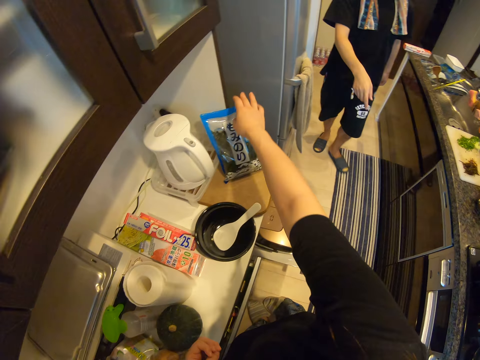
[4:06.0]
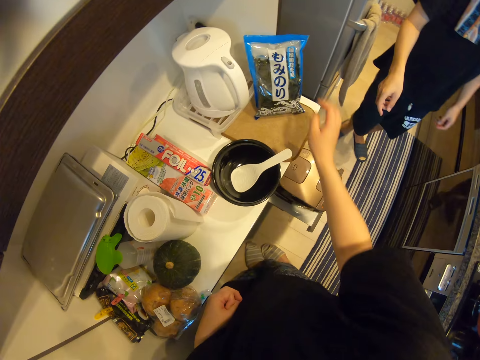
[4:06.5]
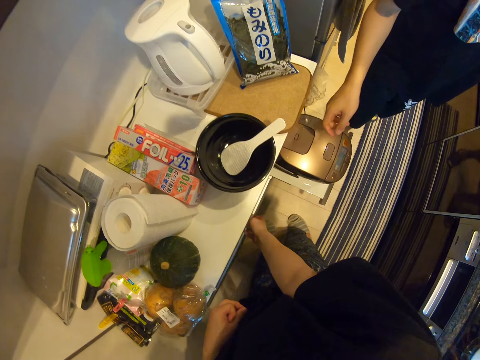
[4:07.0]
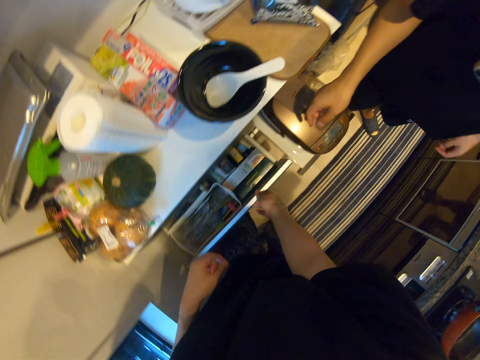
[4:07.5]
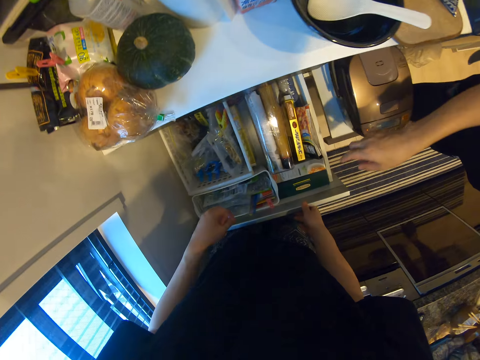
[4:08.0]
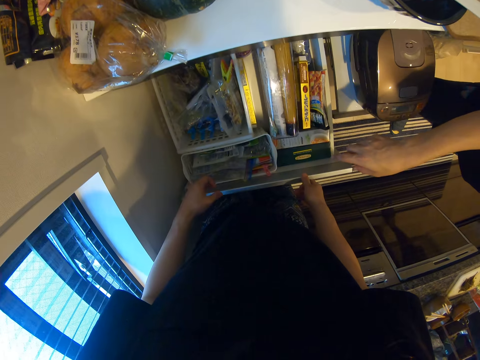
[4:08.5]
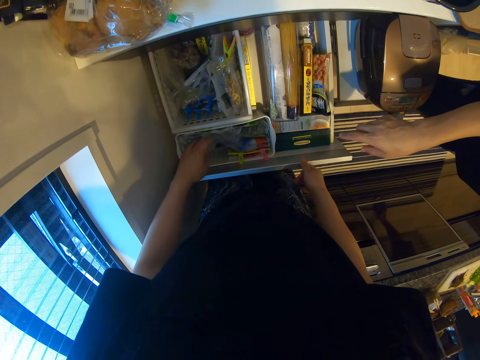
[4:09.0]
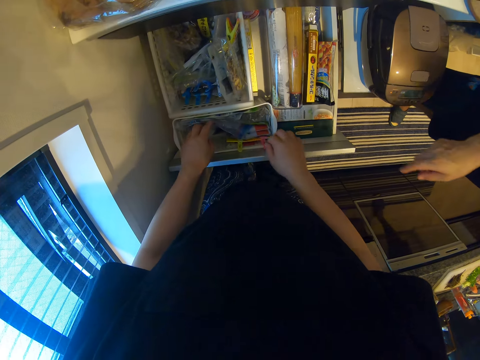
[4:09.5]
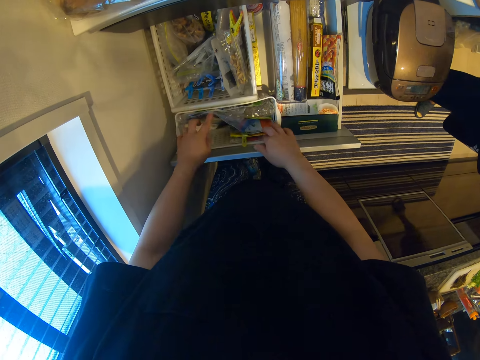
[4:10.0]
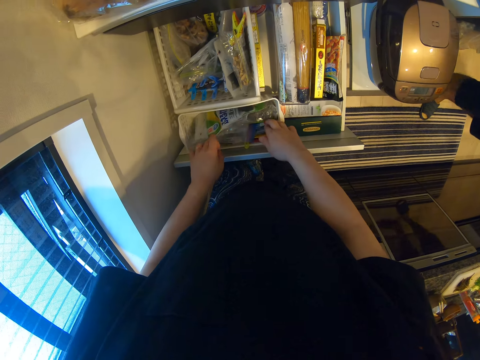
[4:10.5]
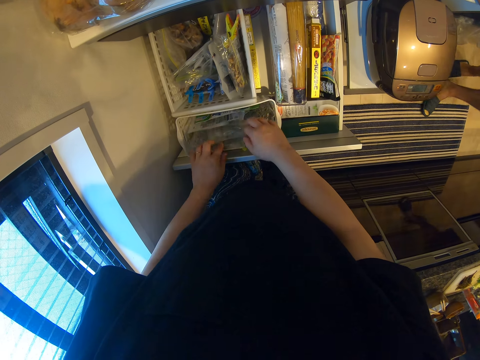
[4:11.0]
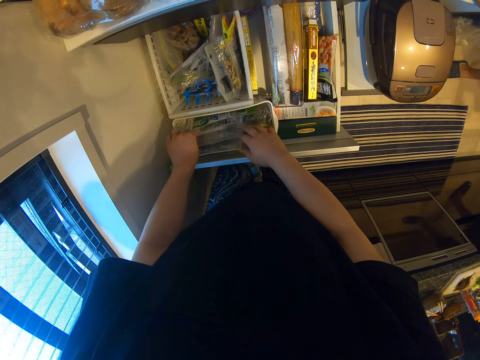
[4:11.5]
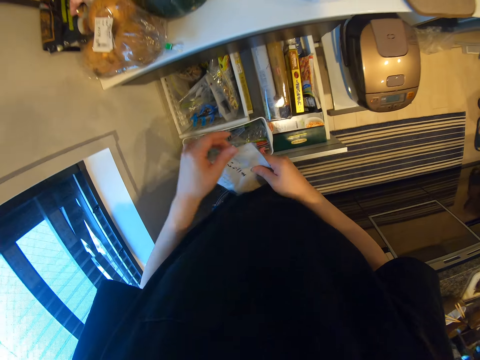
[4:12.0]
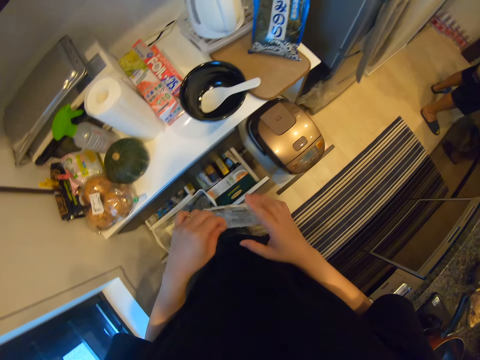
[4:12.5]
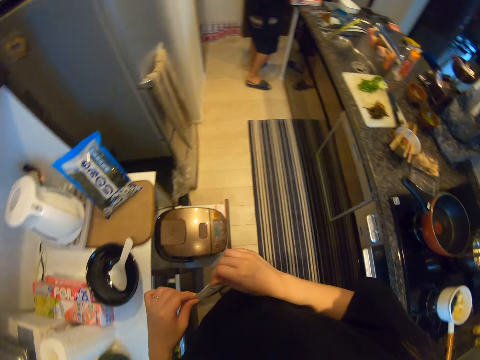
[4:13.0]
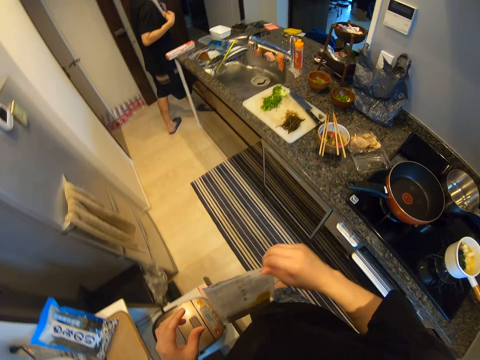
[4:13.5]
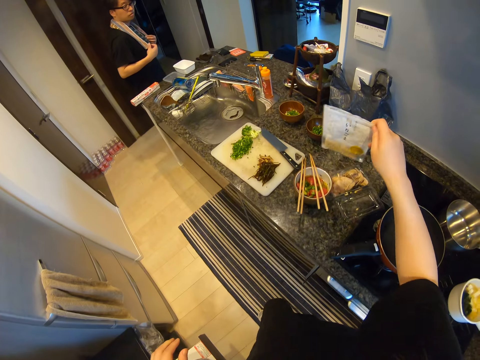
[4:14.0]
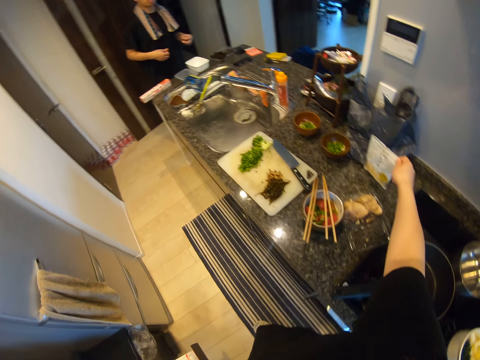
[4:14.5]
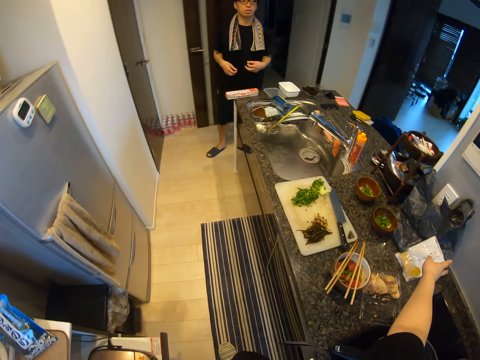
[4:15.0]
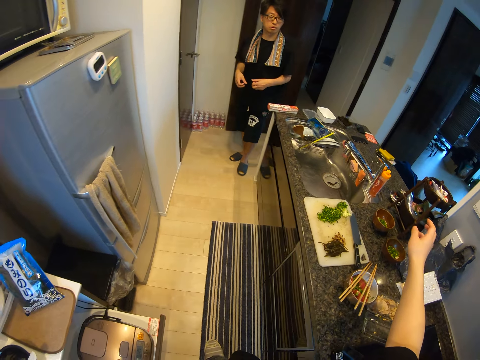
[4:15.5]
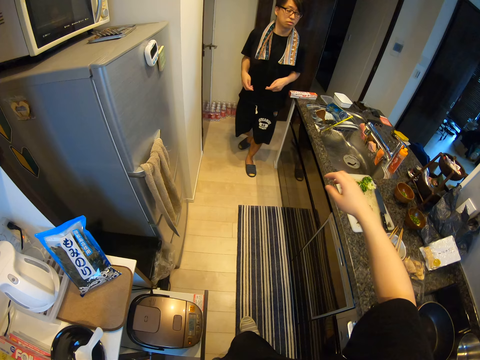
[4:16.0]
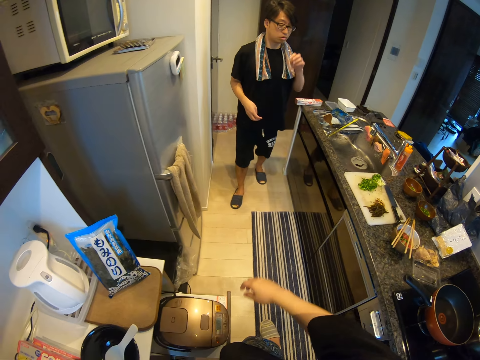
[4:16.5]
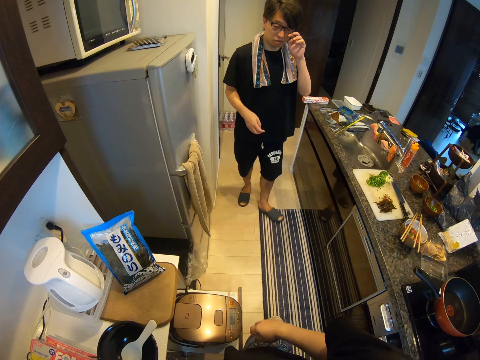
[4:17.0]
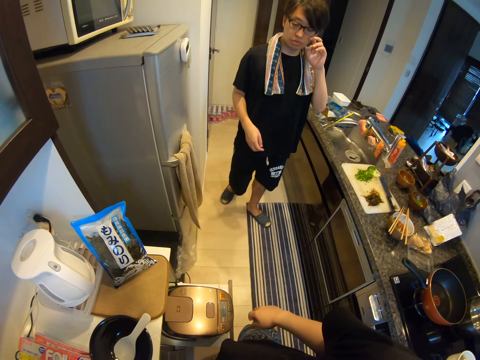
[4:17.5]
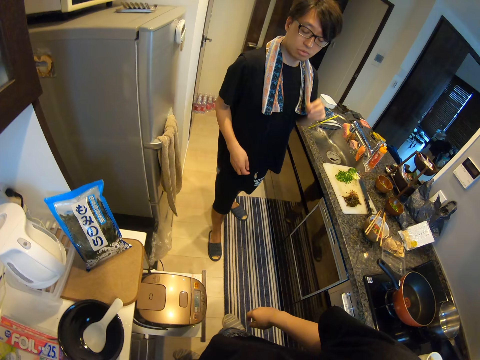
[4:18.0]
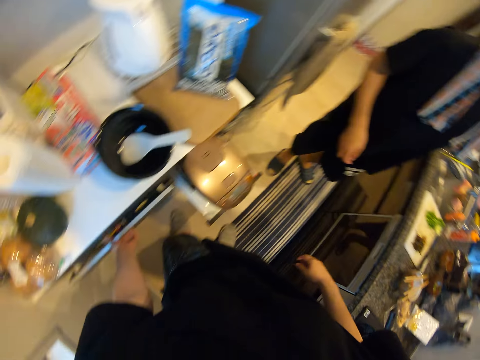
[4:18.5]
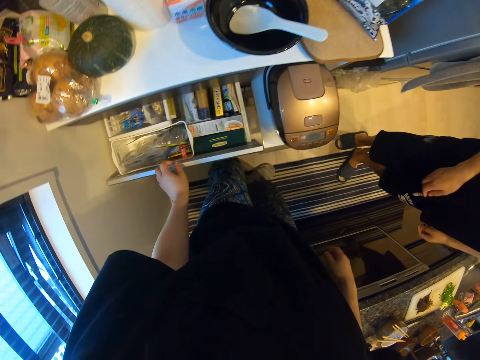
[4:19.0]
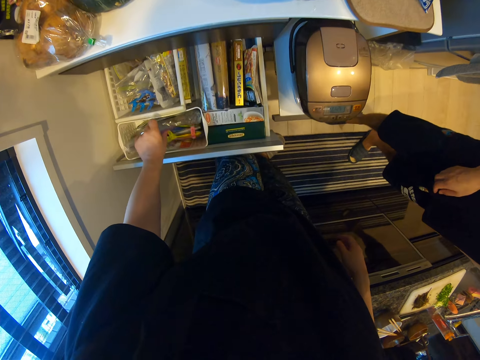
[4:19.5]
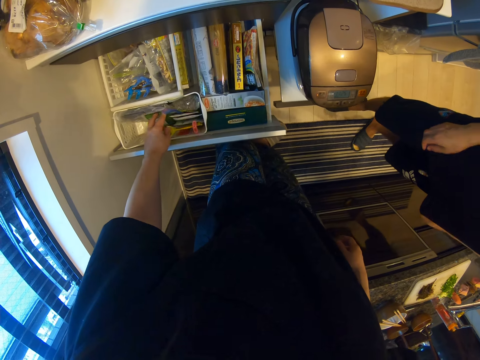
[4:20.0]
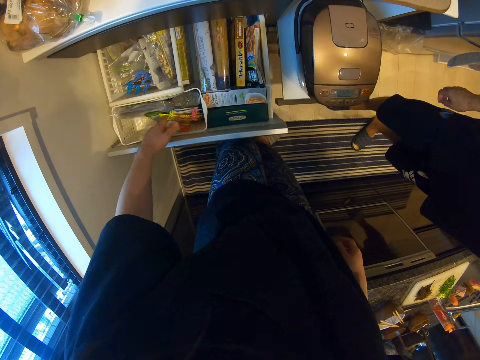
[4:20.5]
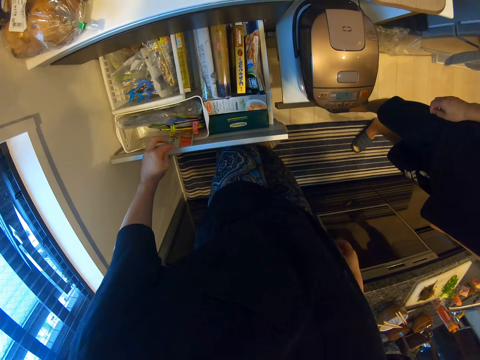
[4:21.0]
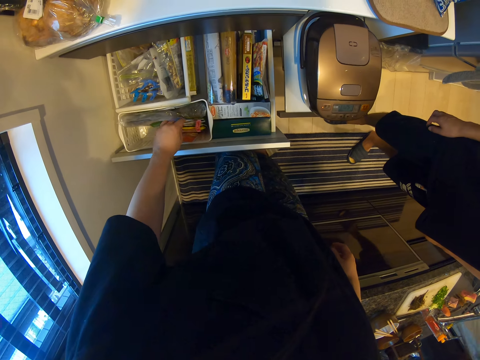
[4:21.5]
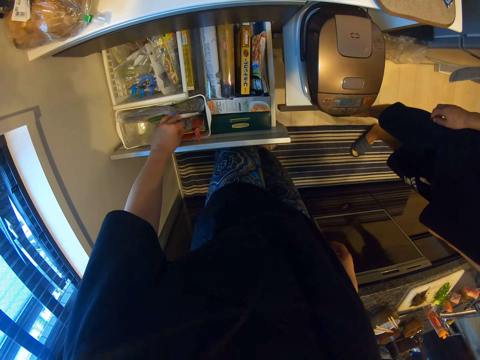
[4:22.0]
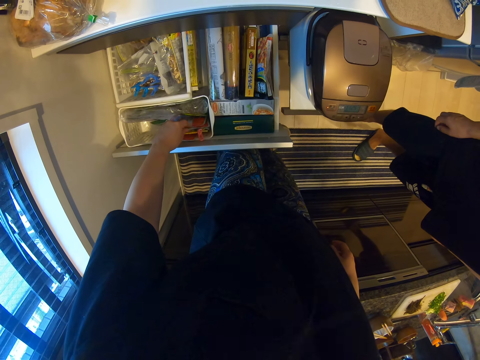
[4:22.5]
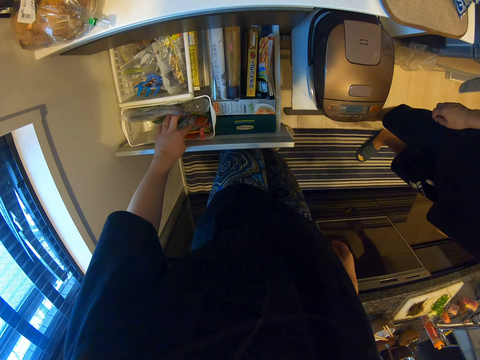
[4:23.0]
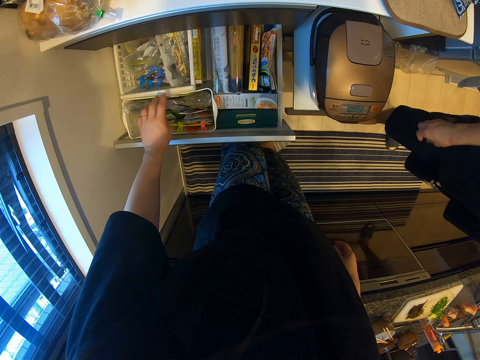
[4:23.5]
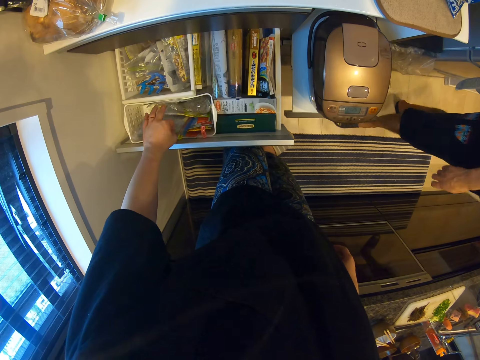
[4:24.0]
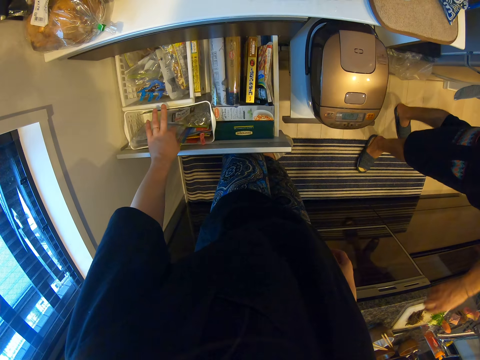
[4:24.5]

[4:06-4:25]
A man walks around the room. The camera wearer hovers over the packets in the drawer. They pick the sachet from the drawer and put the sachet on the kitchen top. The man walks around the room. The camera wearer hovers over the sachets in the drawer.

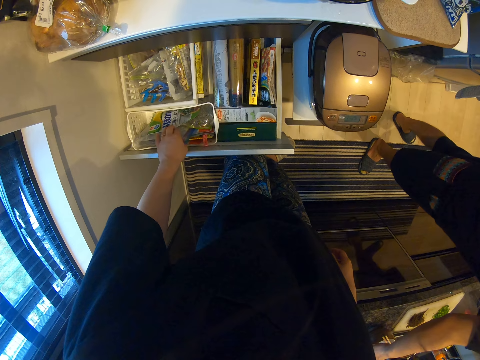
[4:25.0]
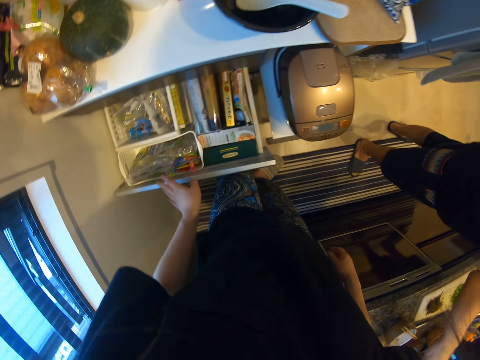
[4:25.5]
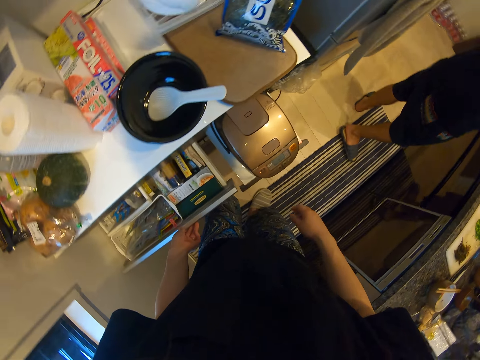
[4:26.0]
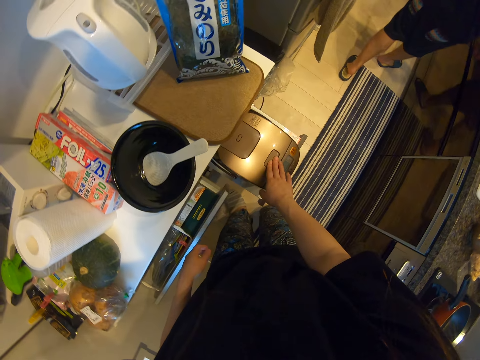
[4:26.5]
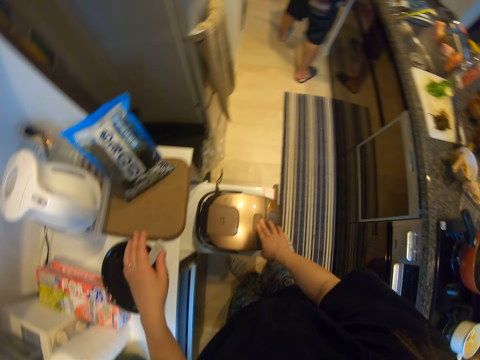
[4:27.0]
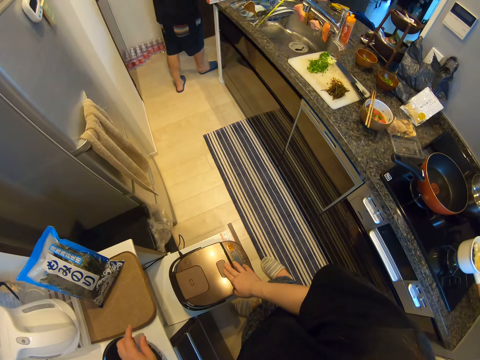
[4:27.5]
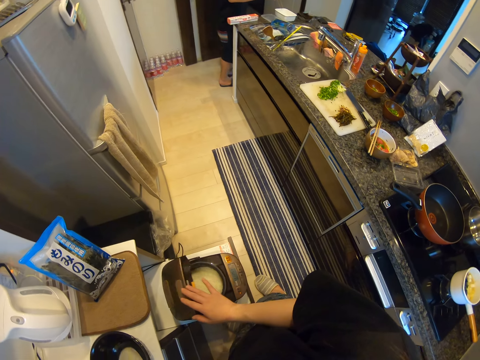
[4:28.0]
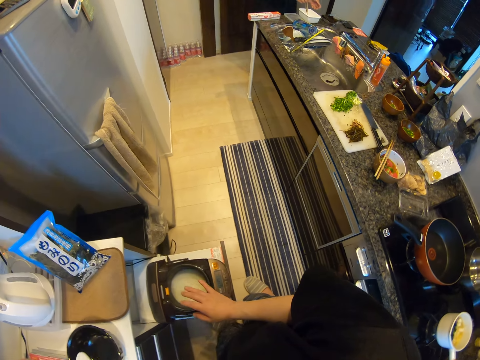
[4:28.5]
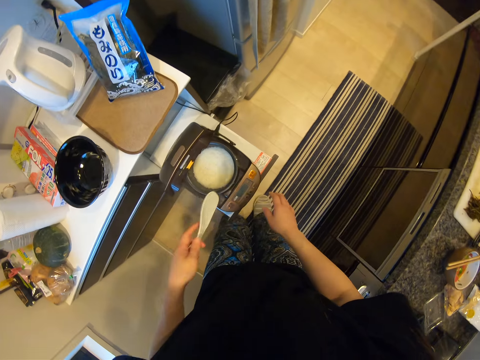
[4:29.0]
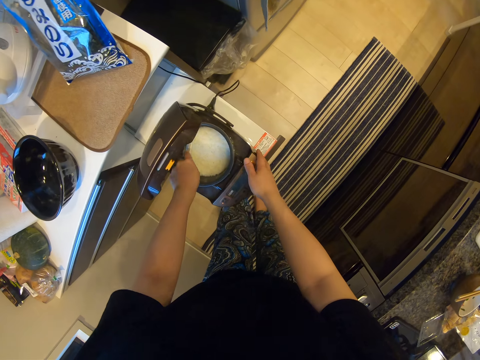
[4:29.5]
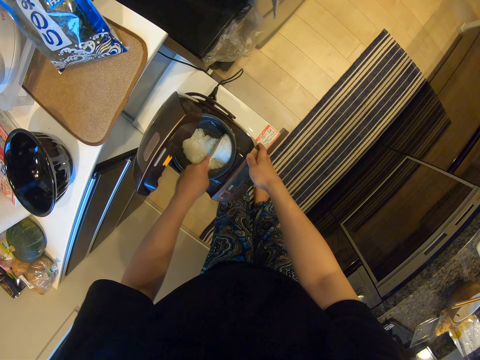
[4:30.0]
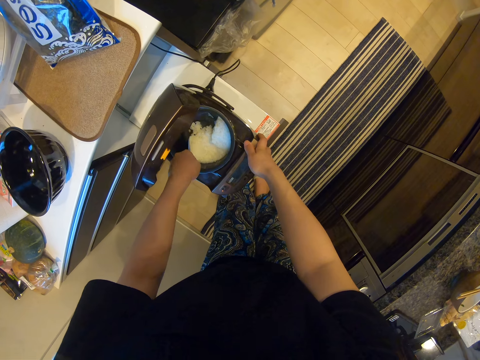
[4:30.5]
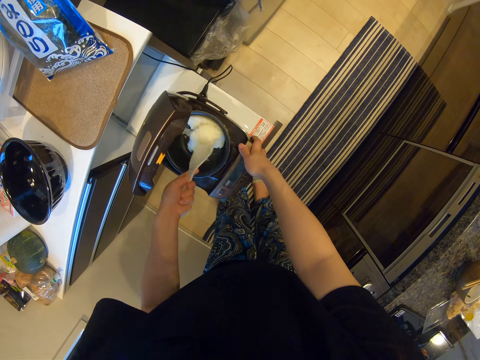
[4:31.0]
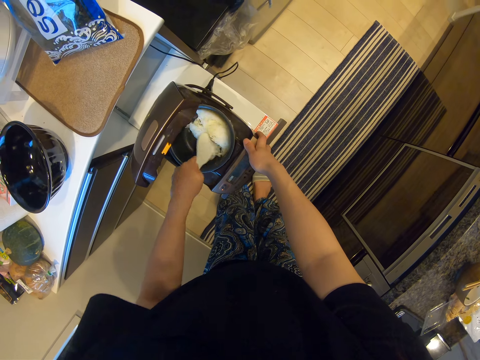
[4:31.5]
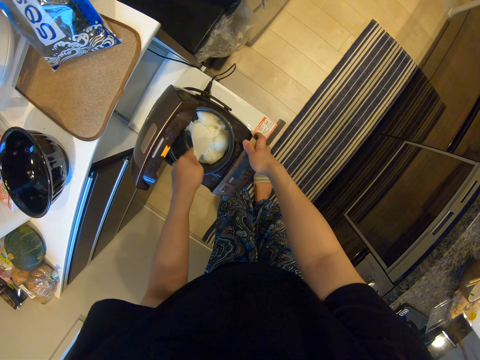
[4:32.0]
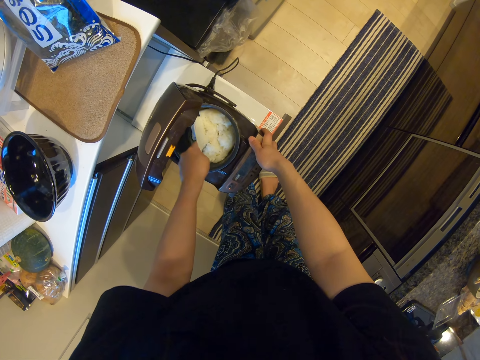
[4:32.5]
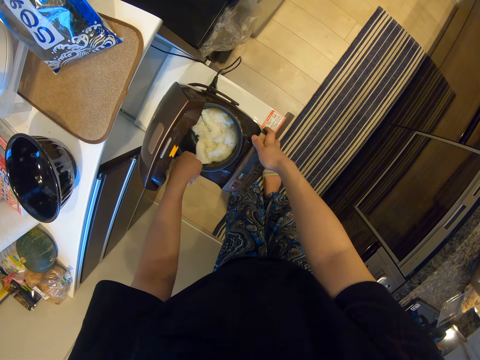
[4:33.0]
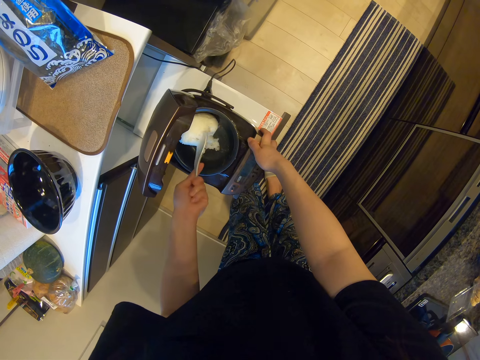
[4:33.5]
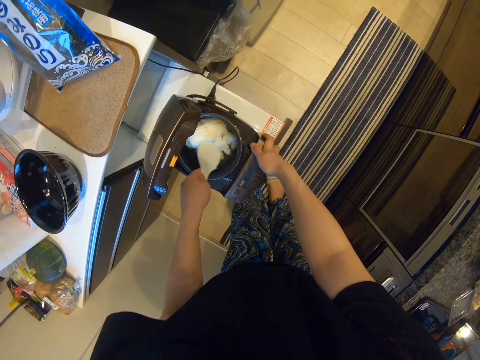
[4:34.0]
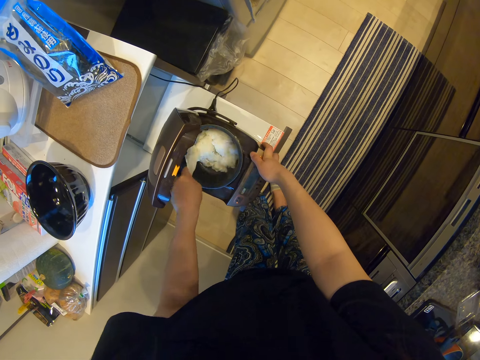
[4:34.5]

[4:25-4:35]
The camera wearer closes the drawer. They open the heater. They mix the rice in the rice cooker.
